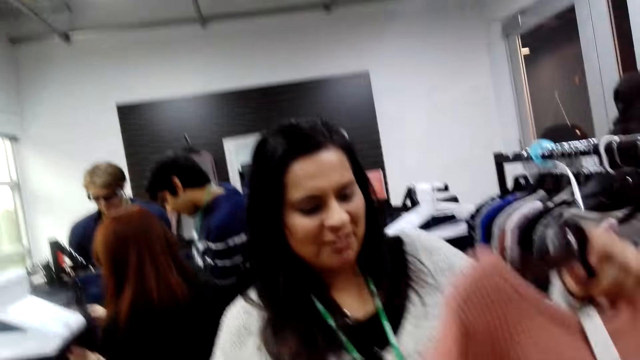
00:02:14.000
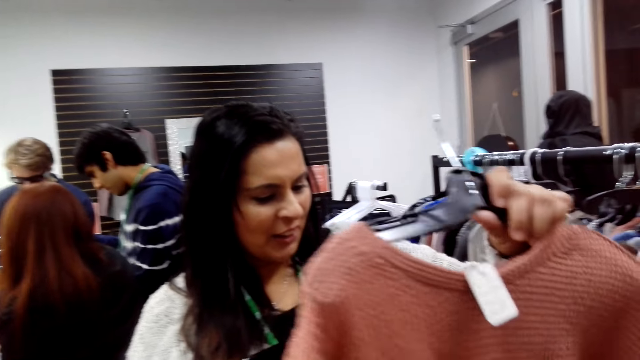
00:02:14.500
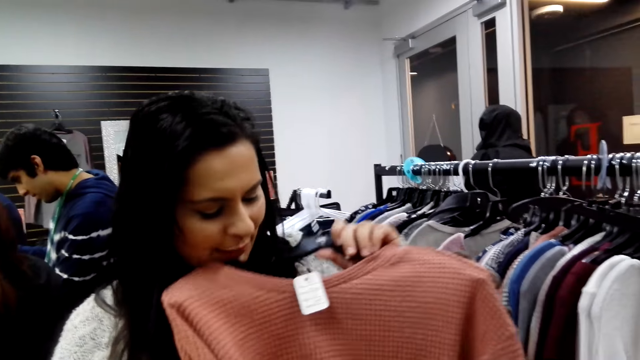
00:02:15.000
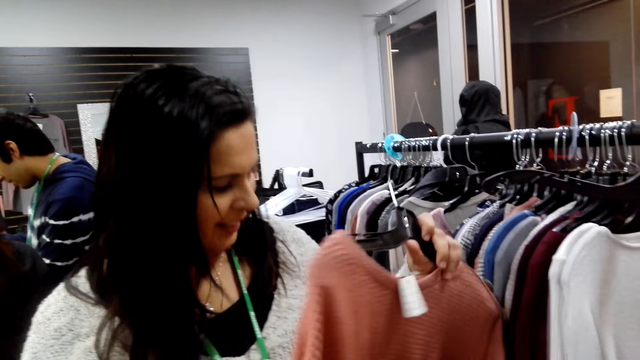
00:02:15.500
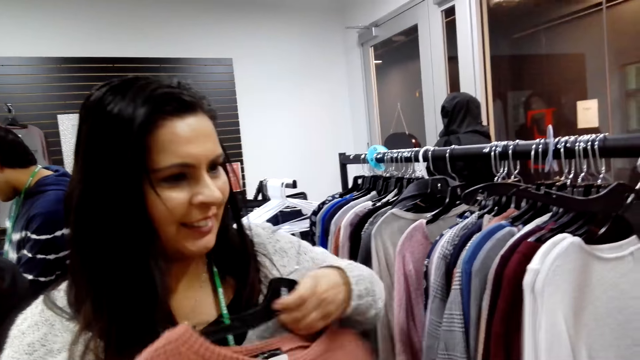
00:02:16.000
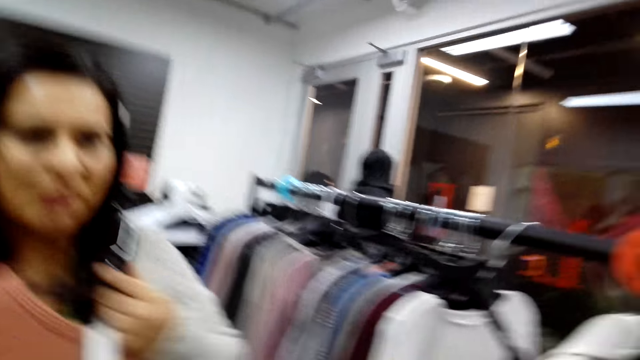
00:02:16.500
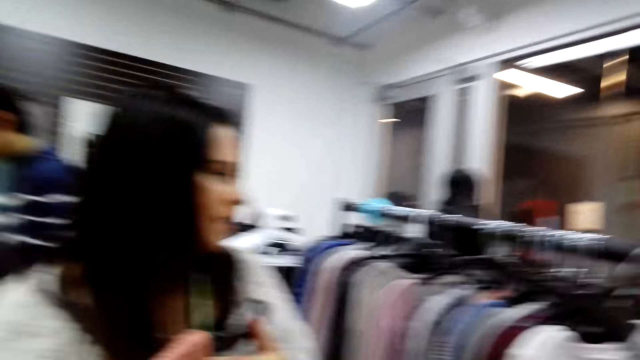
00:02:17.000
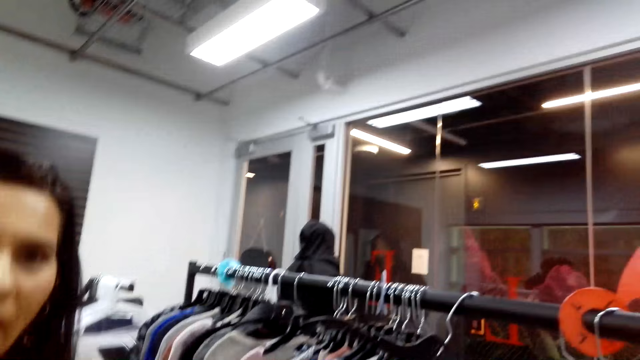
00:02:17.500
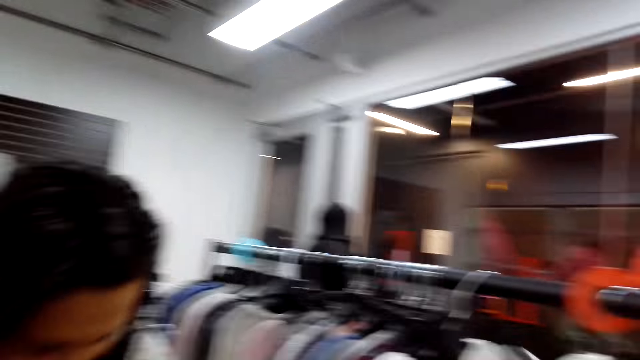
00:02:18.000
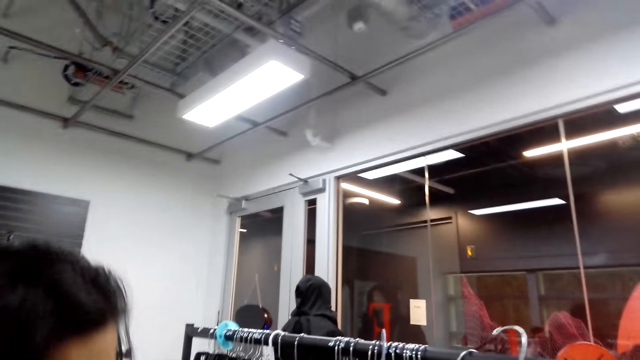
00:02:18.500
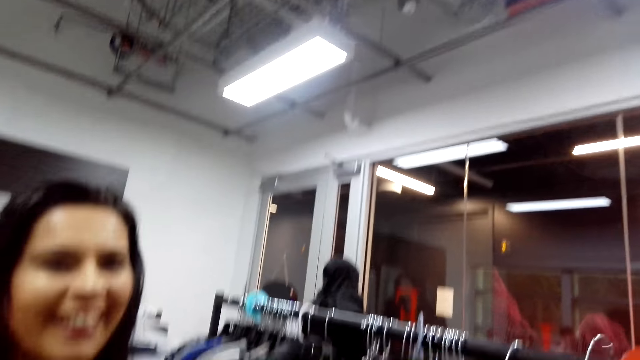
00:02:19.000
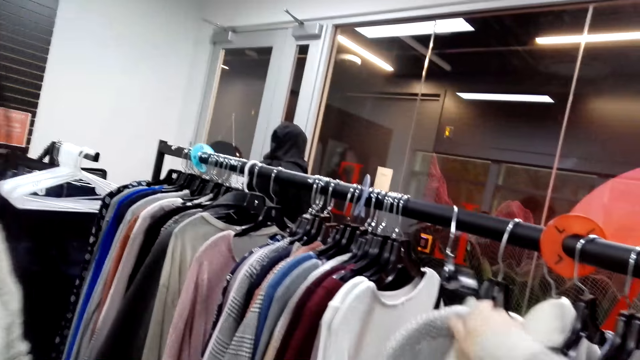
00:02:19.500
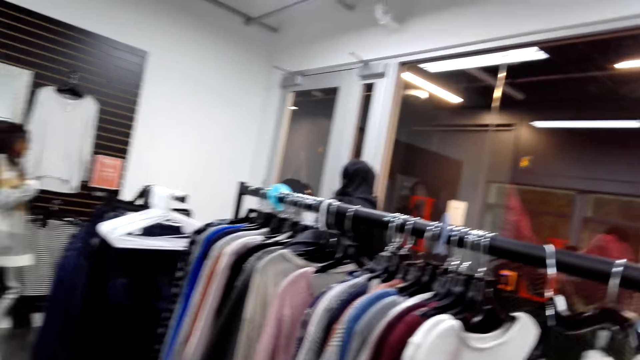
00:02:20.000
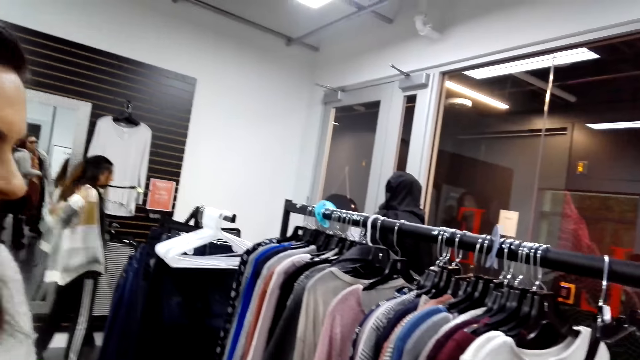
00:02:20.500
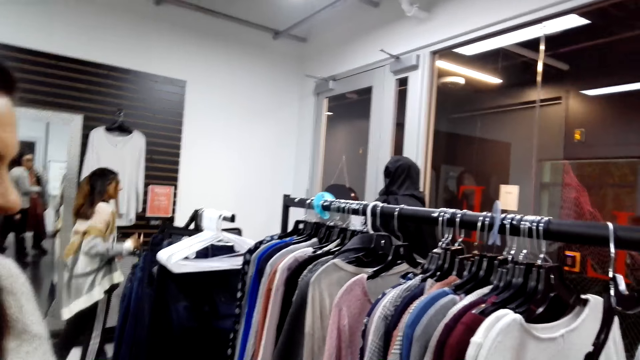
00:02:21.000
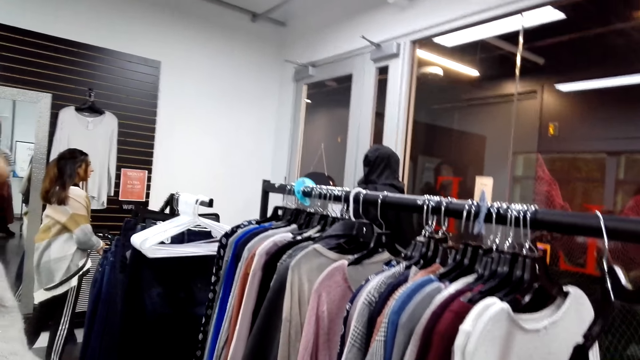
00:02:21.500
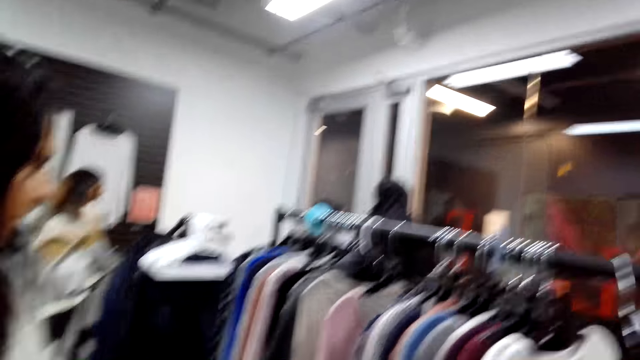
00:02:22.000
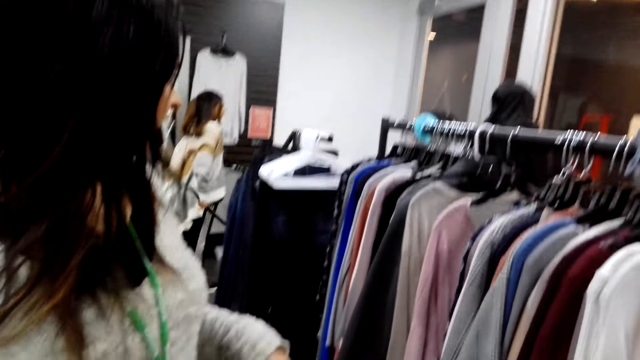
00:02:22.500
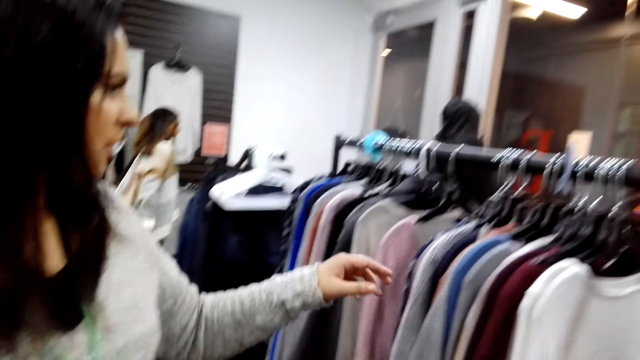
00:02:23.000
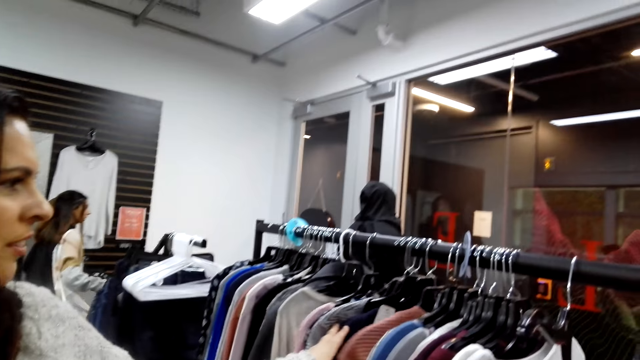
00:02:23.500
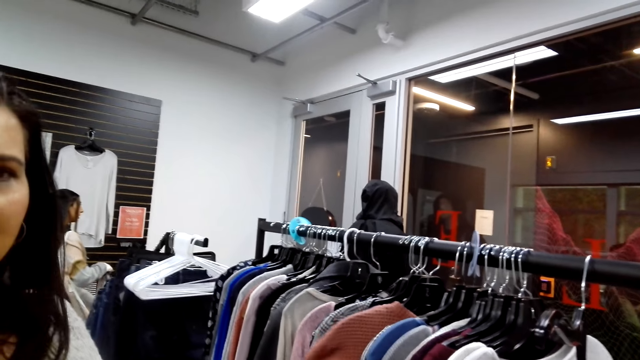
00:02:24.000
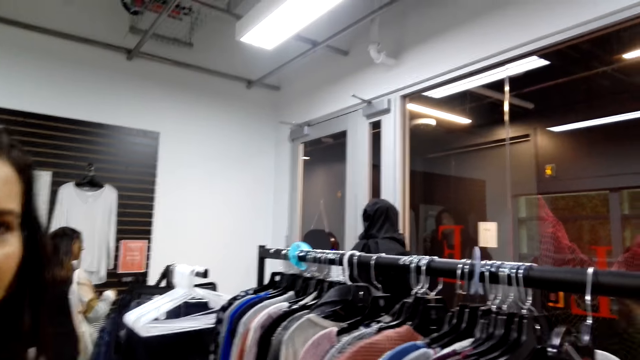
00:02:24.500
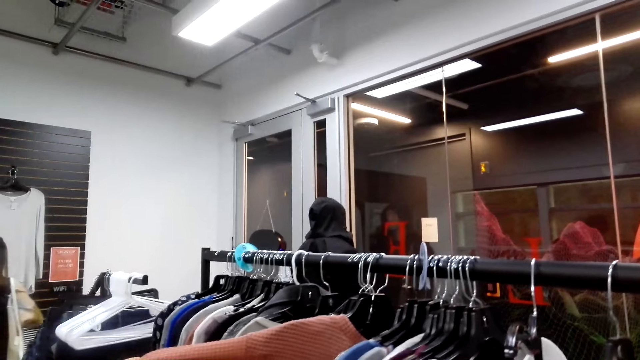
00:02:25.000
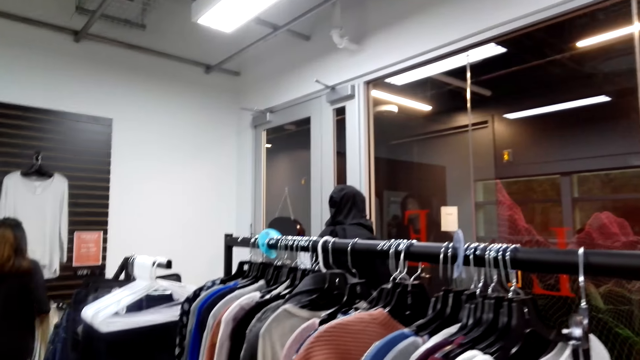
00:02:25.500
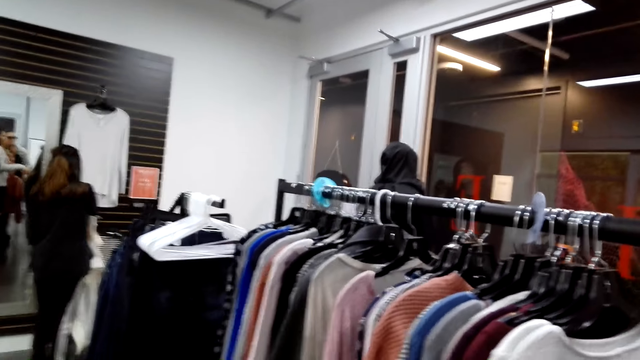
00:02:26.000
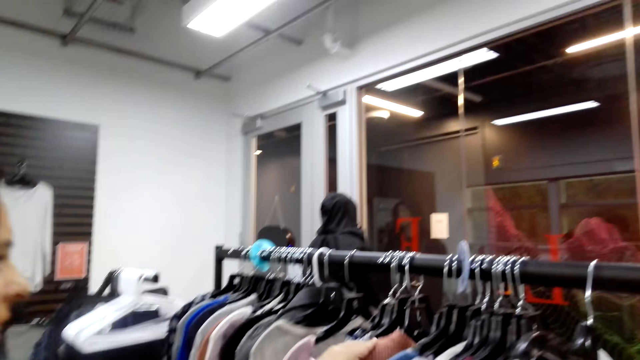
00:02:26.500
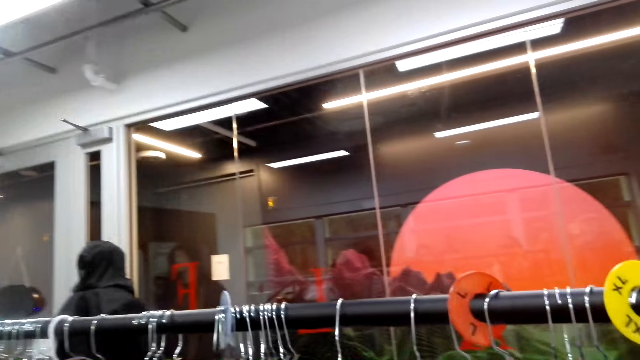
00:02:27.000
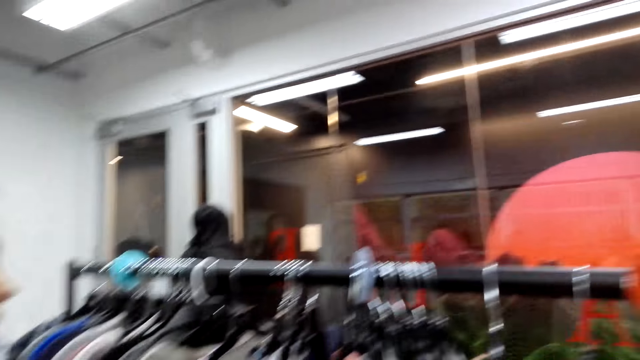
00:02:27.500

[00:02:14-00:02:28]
A woman holds a sweater on a hanger. The camera wearer makes a remark. The woman appreciates. The camera wearer talks to the woman. The woman speaks to the camera wearer. The woman touches a sweater on display. The camera wearer responds to the woman.

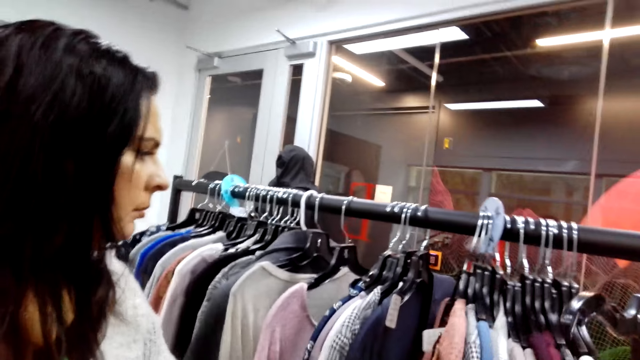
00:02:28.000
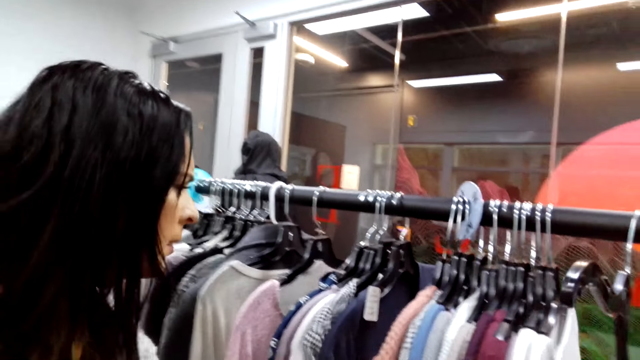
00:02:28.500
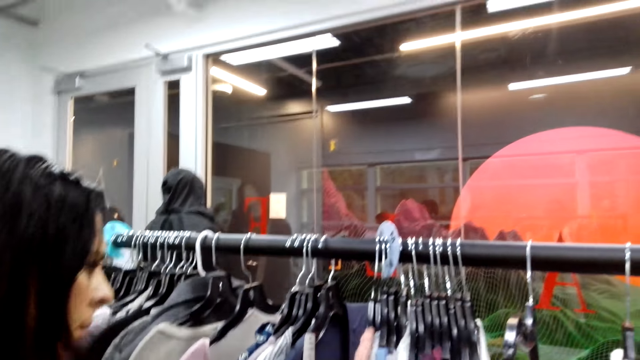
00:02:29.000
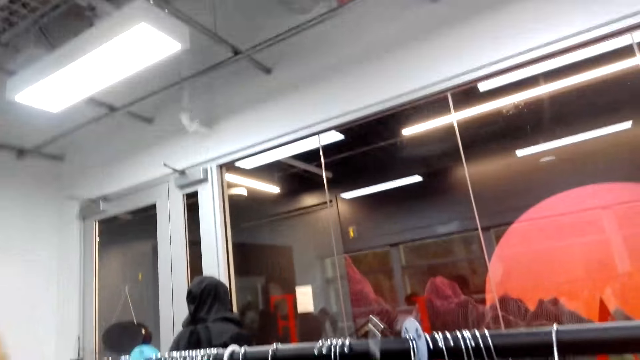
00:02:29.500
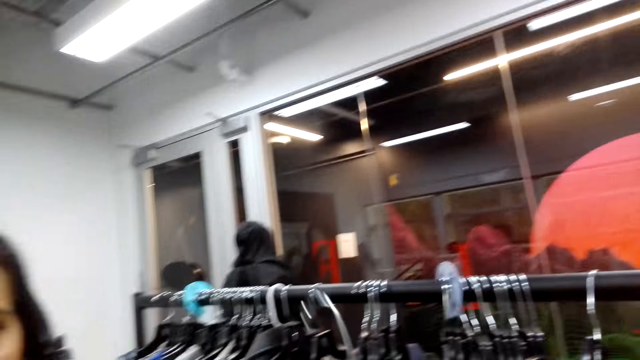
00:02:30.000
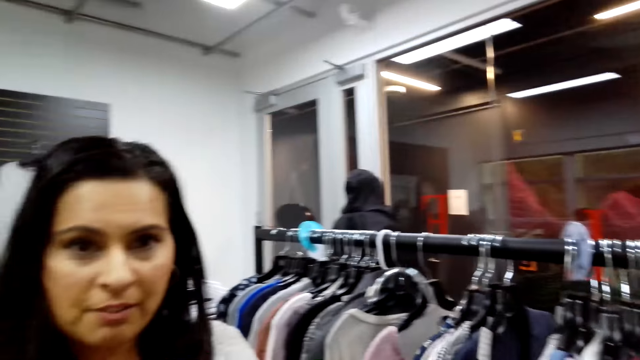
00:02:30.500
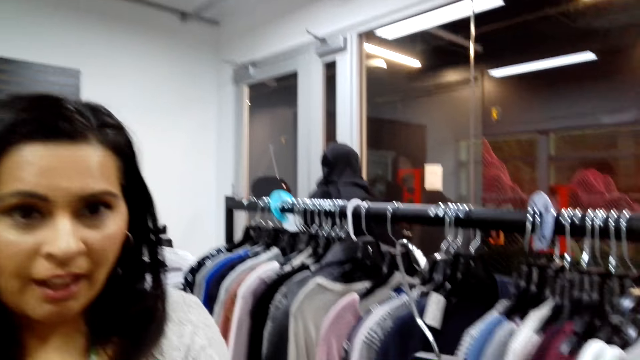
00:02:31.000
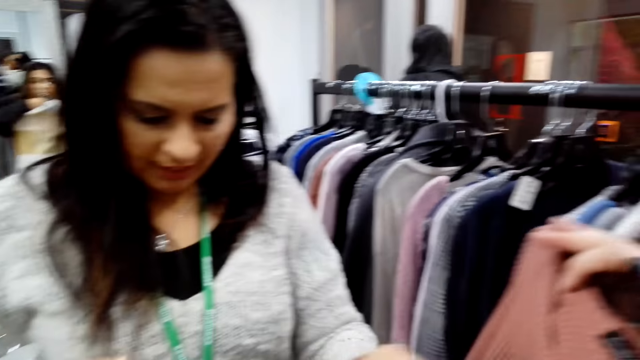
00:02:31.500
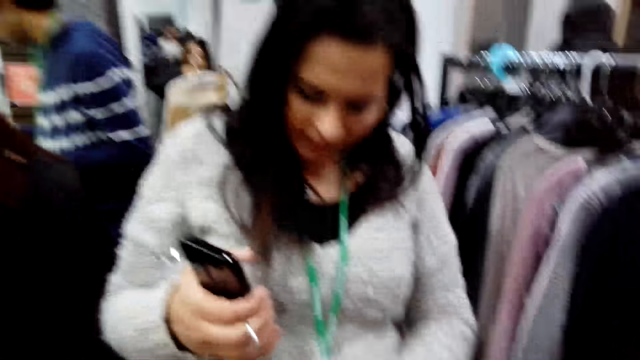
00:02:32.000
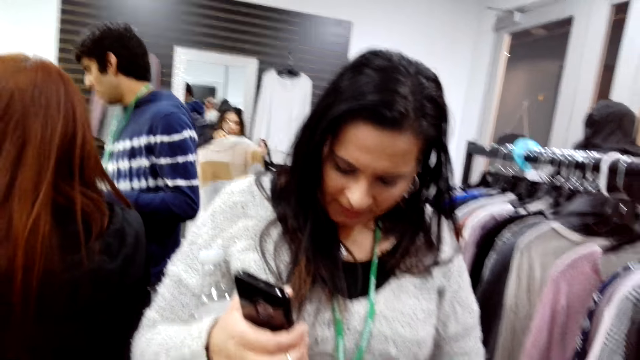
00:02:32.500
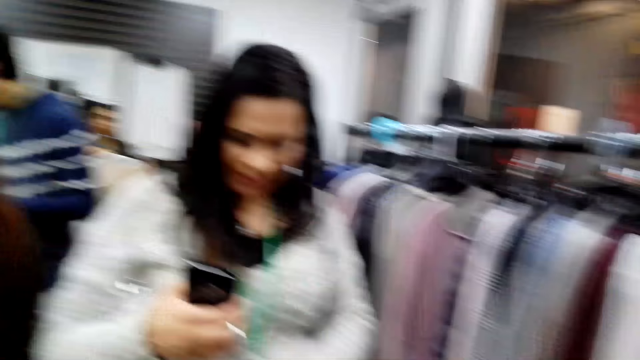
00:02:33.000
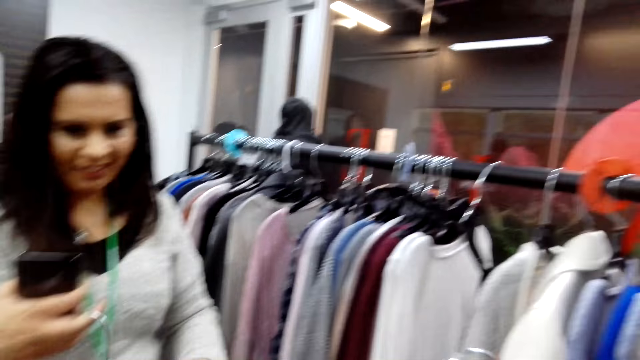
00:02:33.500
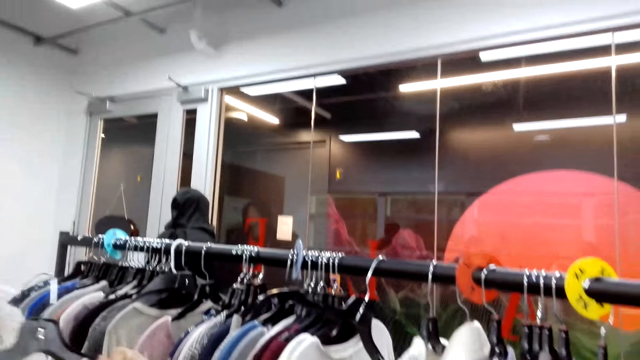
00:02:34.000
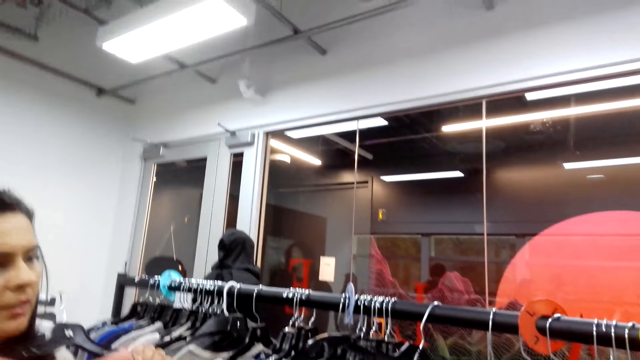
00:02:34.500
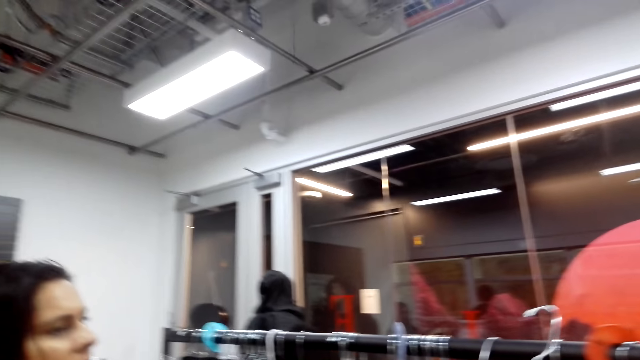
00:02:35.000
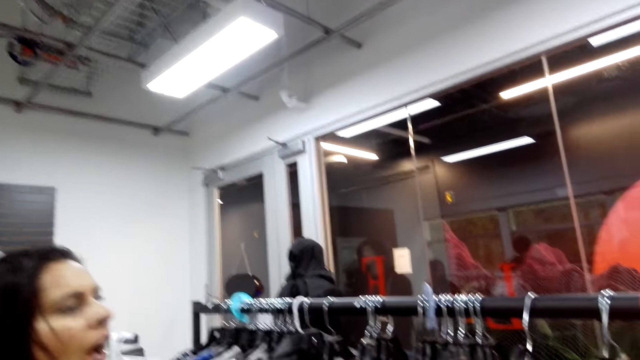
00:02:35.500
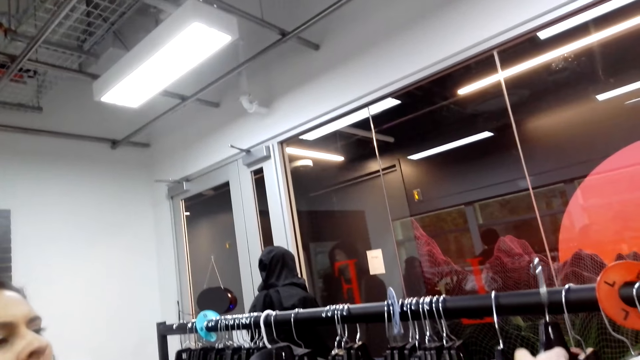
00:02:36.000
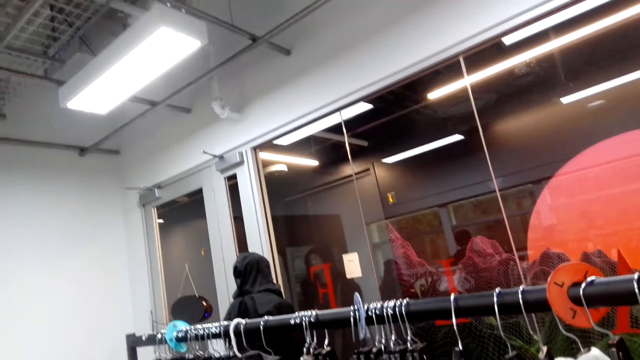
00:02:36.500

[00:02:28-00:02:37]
The camera wearer picks up a sweater from the stand. A woman picks up a top on the rack. The camera wearer converses with the woman. They pick up the sweater from the woman. They hang the cloth.
